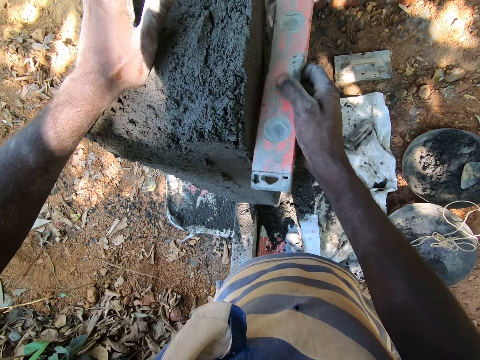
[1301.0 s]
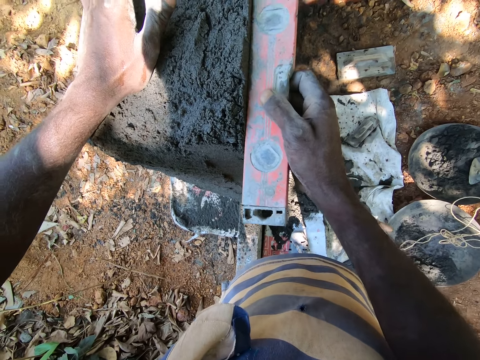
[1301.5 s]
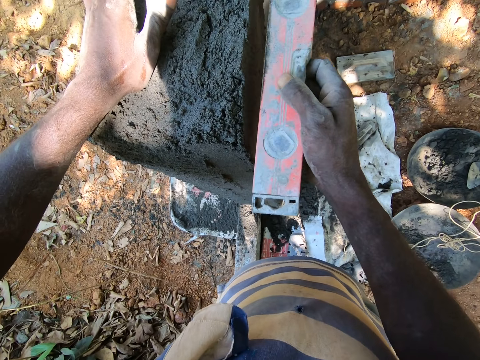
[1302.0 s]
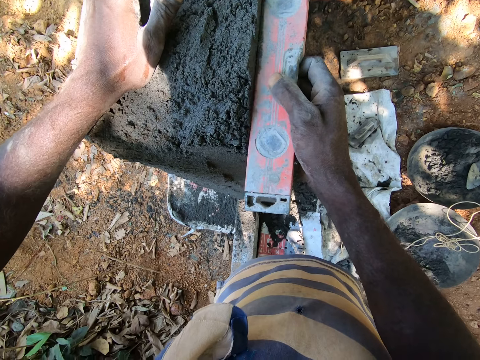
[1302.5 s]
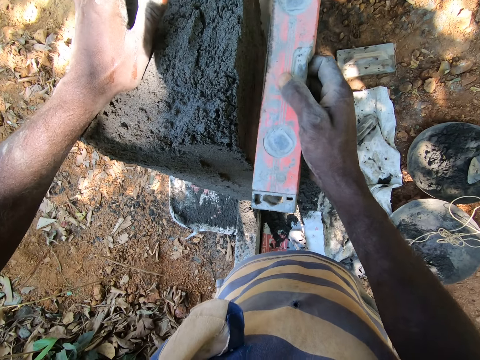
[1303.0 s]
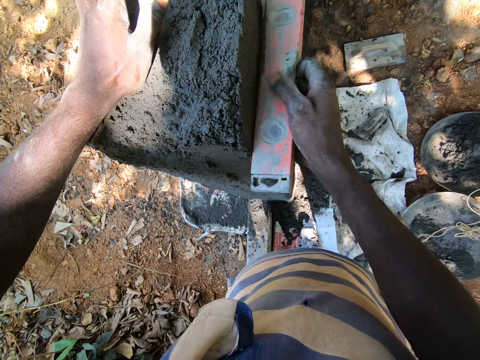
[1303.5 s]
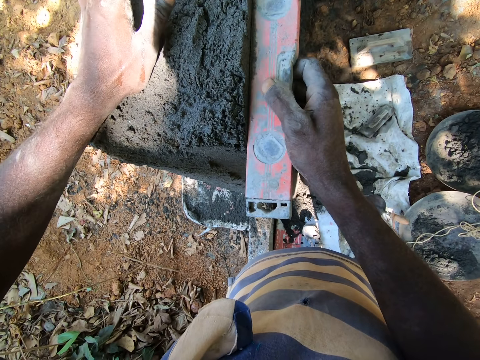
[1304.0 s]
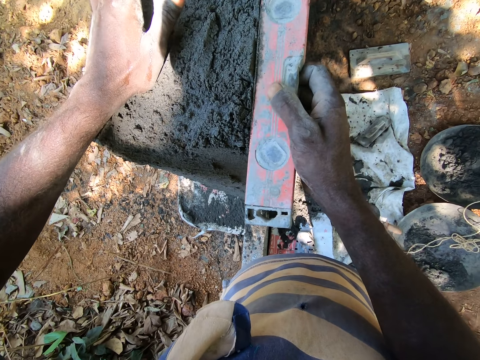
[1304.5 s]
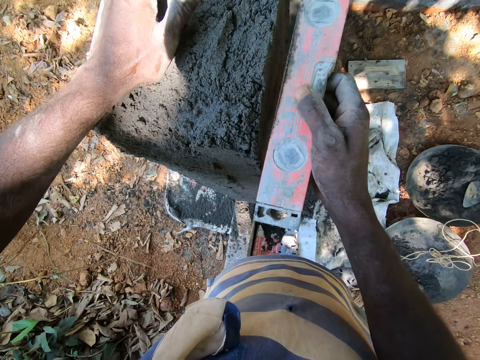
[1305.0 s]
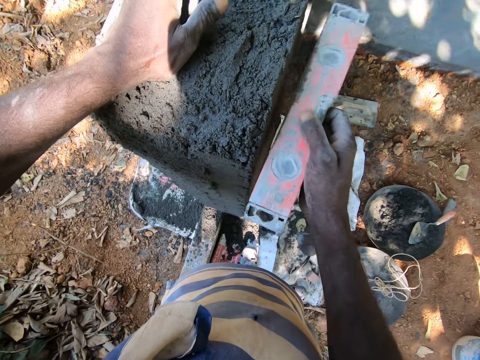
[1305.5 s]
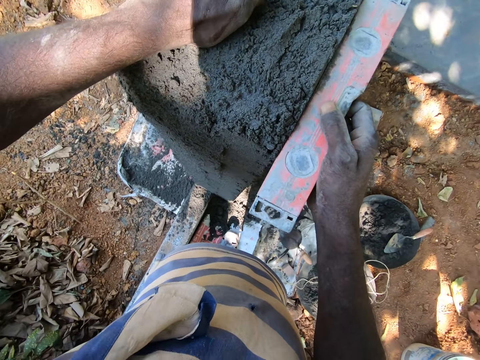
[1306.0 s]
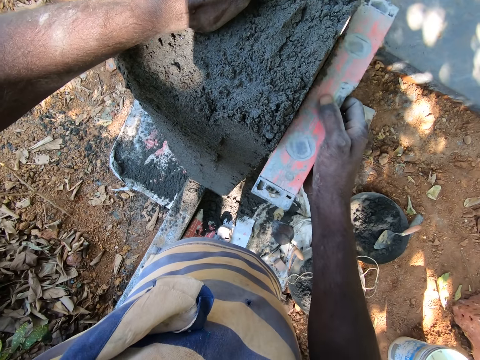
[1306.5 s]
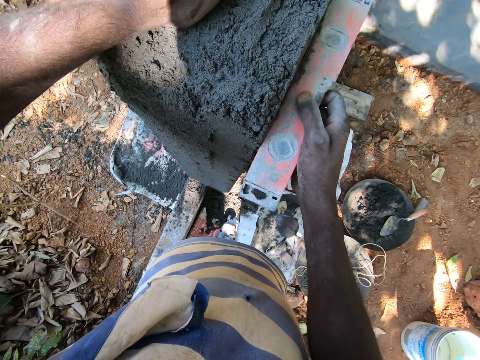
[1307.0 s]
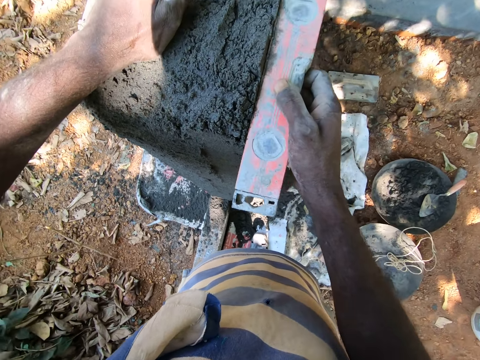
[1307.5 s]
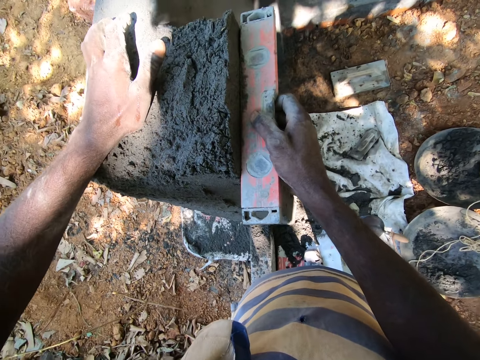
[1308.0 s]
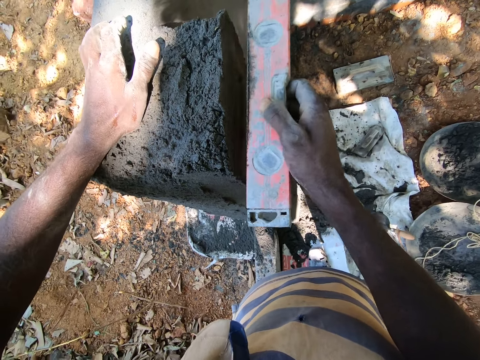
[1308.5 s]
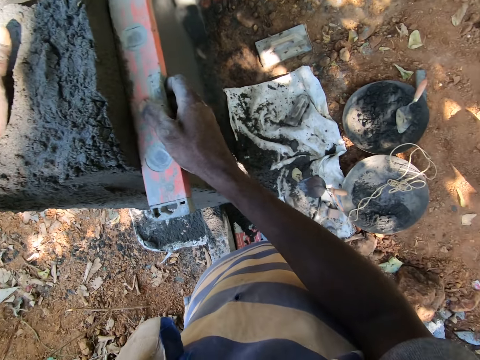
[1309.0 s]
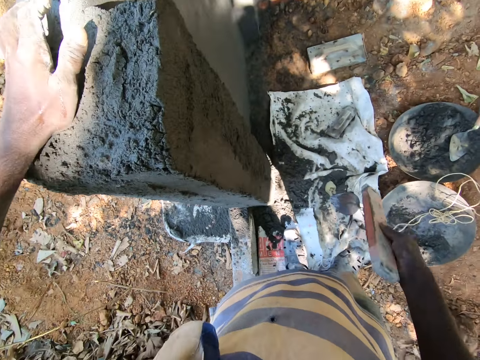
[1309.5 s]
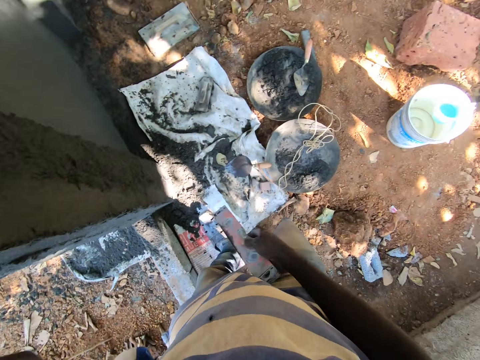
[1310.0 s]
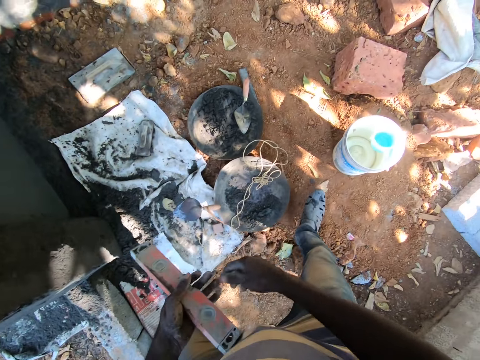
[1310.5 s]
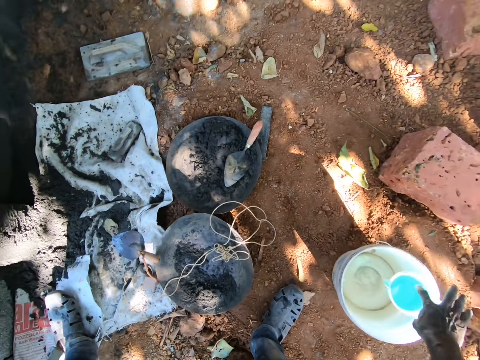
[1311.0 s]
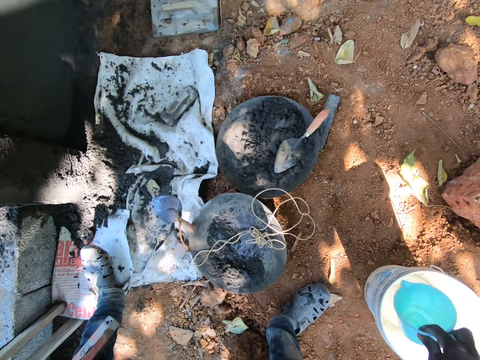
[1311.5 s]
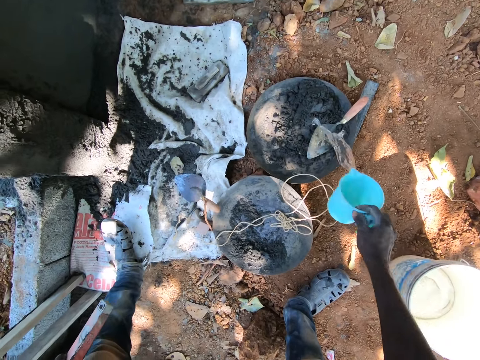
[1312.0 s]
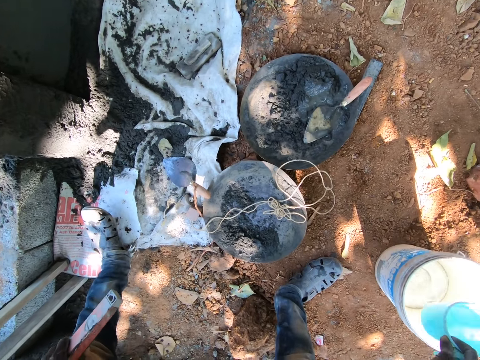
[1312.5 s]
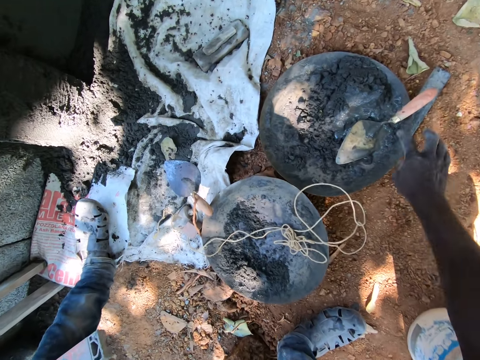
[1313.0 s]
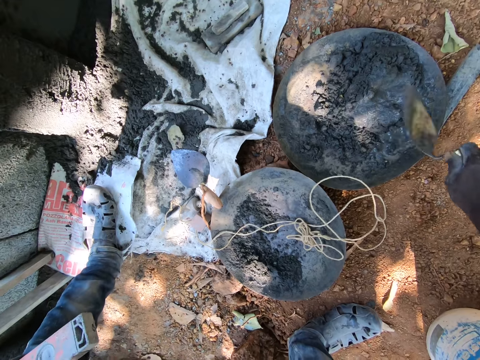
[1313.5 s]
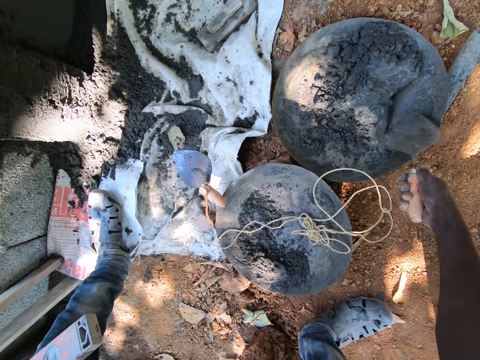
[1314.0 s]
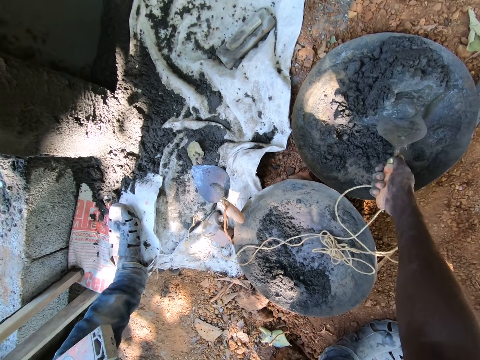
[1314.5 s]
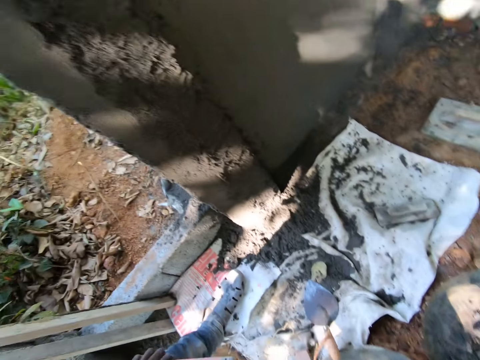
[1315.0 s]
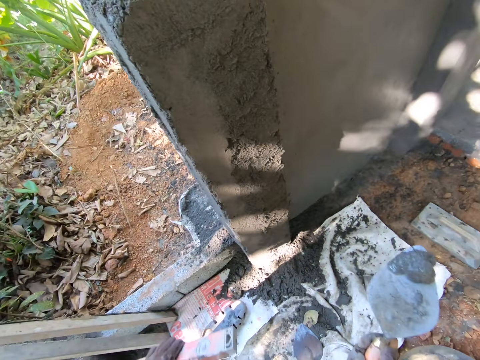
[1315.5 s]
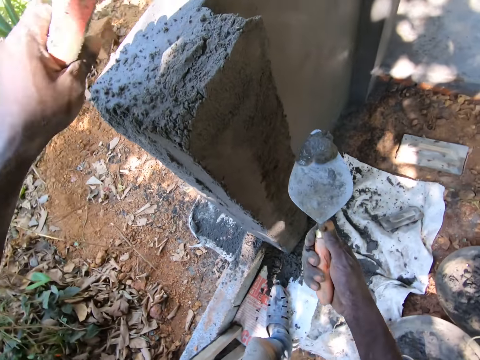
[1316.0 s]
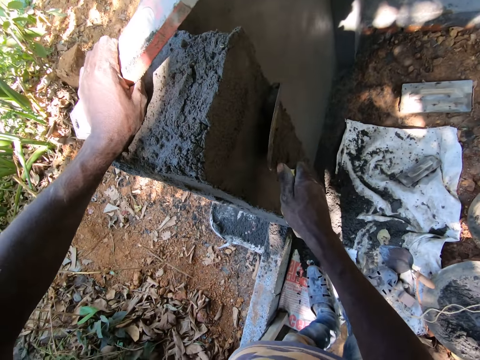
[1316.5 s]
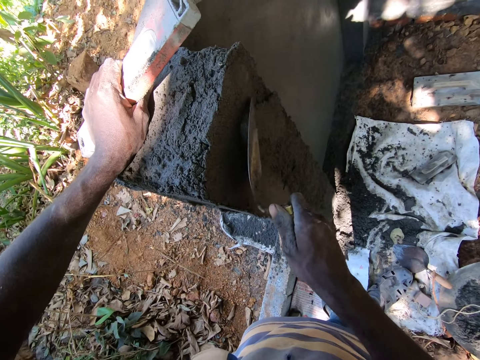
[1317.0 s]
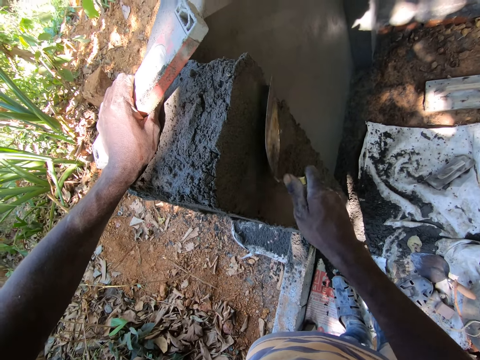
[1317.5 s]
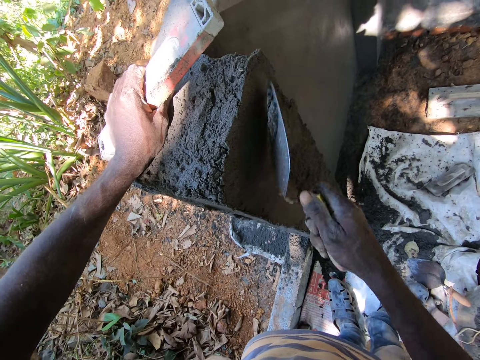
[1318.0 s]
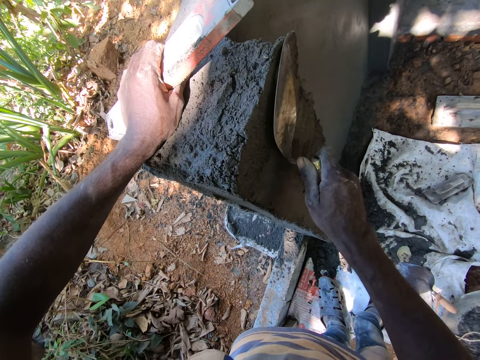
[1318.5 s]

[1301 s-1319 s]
The camera wearer stops aligning the wall. He passes the spirit level to his left hand with his right hand. He picks a cup from a bucket with his right hand. He stretches his hand towards the bucket. He pours water from the cup into the pan of mortar or cement on the ground with his right hand. He drops the cup inside the bucket with his right hand. He picks the trowel from the pan with his right hand. He takes mortar from the pan with the trowel in his right hand. He places his left hand on top of the wall. He puts his right hand on the wall. He plasters the wall with mortar in the trowel in his right hand. He aligns the cement on the wall.

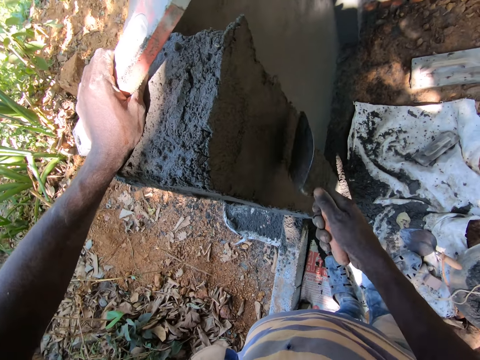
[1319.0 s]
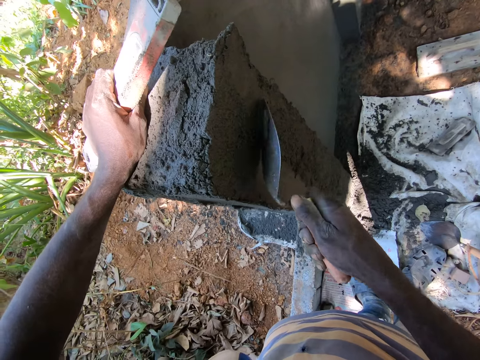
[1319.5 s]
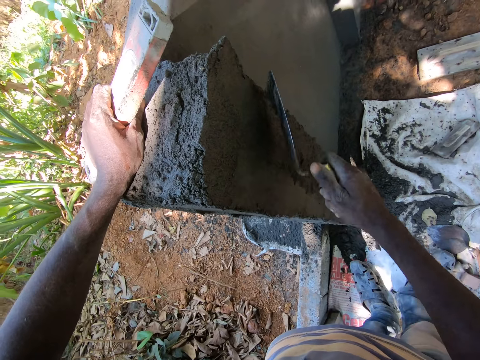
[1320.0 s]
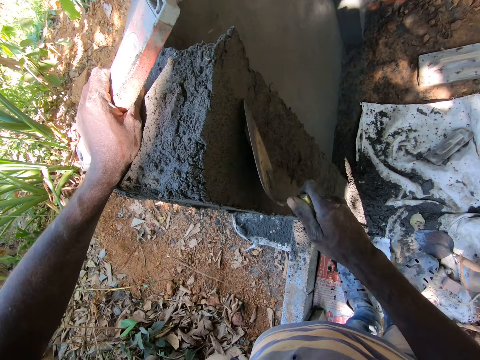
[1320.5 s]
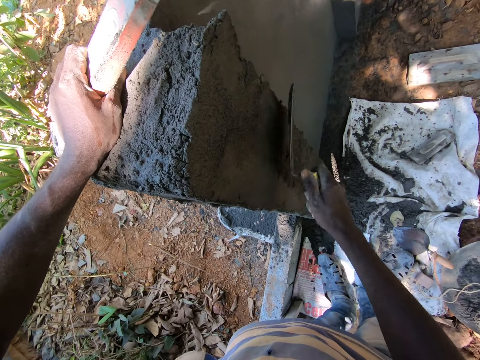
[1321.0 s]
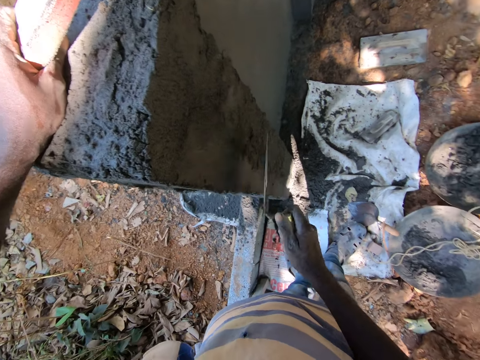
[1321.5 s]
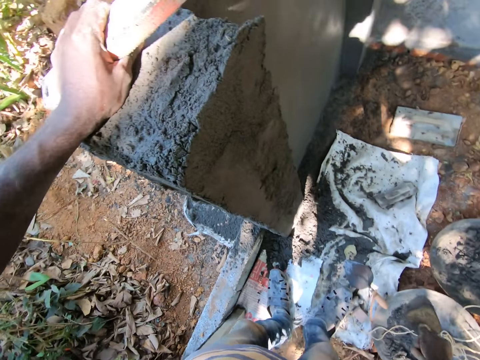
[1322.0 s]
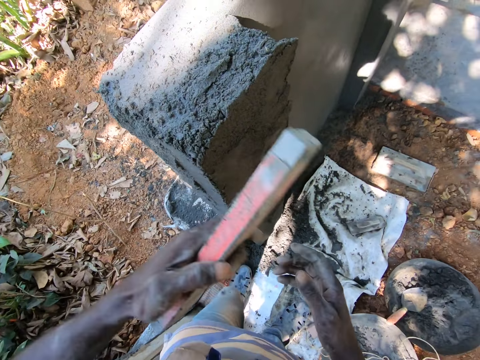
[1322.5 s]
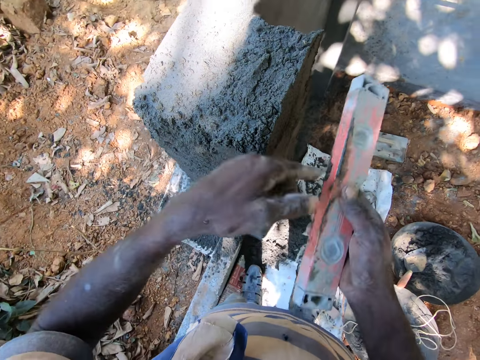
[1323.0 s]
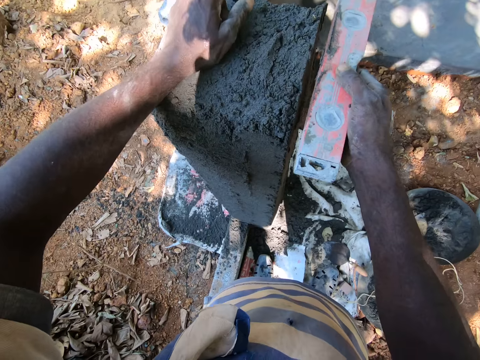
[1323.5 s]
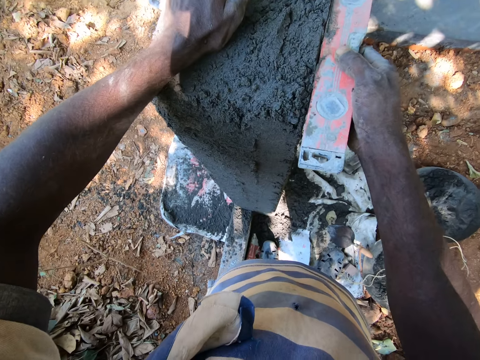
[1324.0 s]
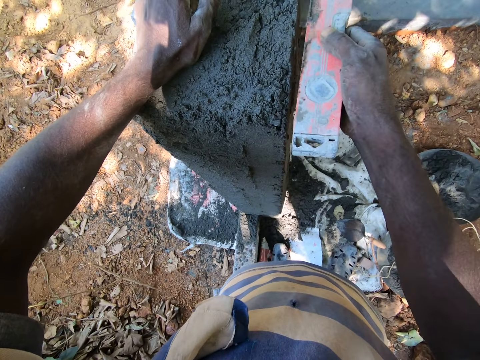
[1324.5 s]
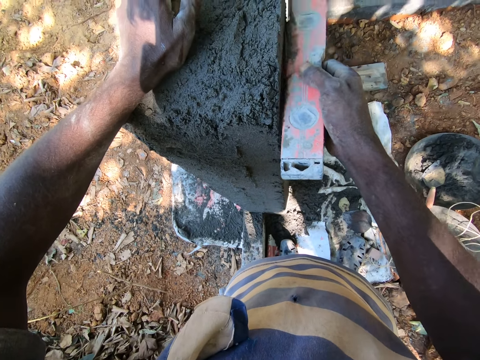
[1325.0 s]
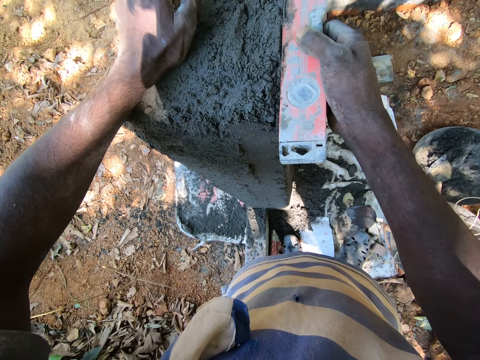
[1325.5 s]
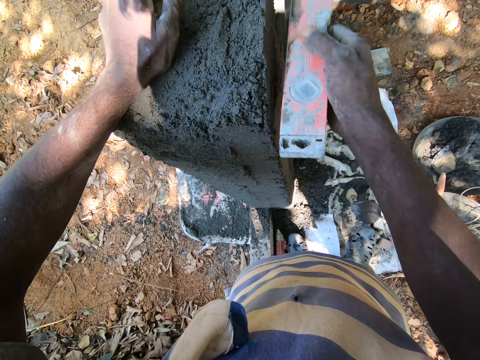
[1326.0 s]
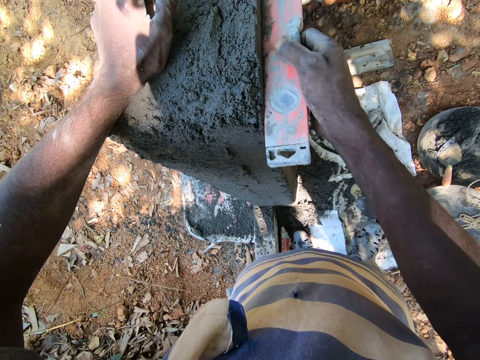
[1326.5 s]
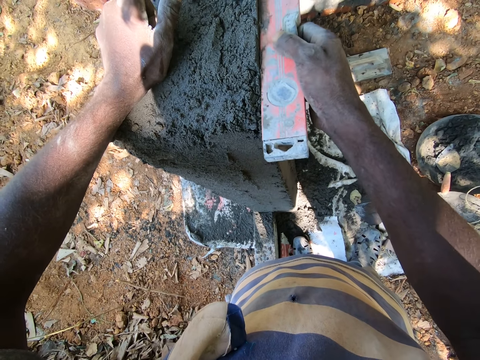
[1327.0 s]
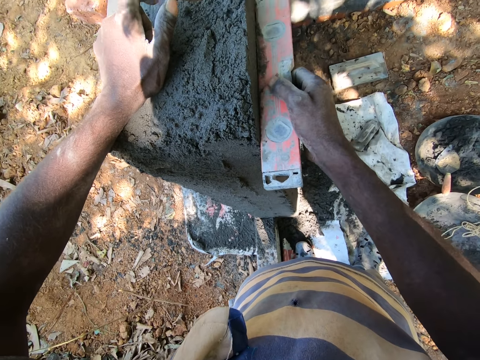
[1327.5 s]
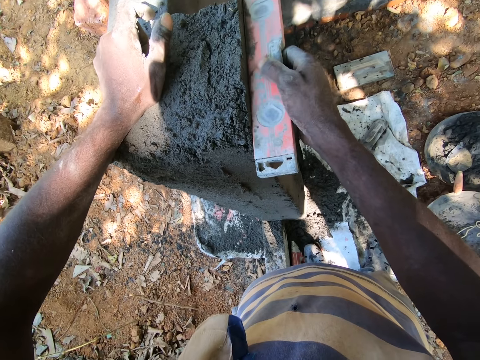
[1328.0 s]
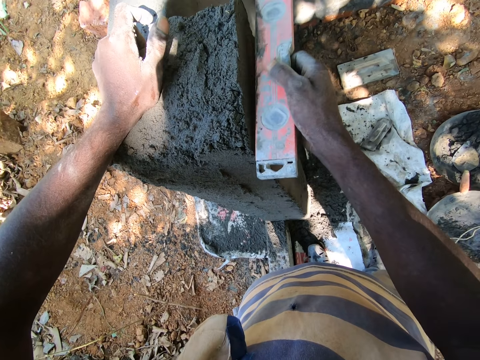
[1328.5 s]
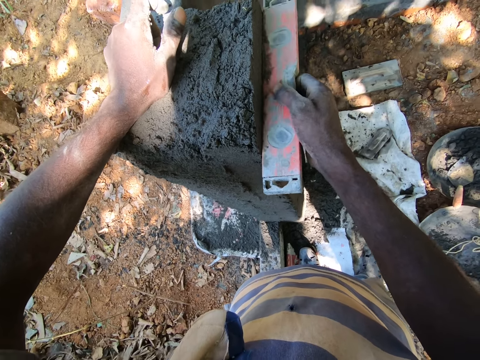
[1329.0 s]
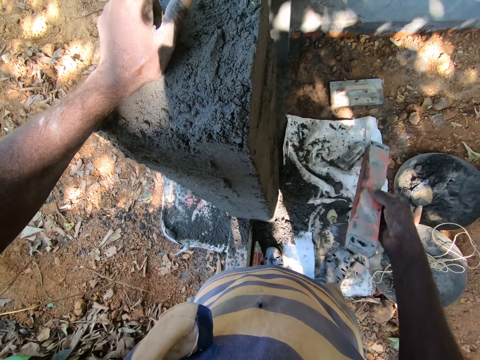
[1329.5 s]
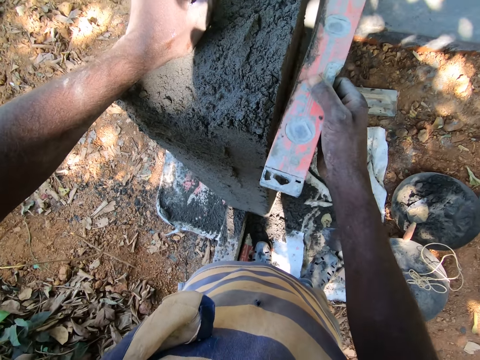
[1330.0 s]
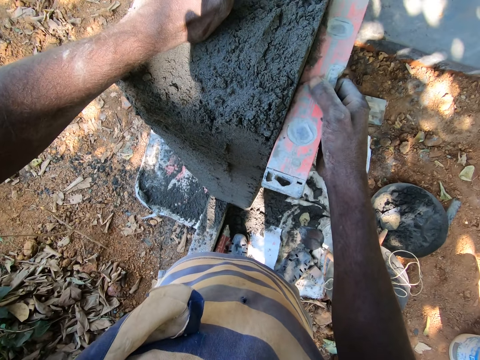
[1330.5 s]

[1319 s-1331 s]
The camera wearer drops the trowel in the pan on the ground with his right hand. He removes his left hand from the wall. He passes the spirit level to his right hand with his left hand. He smoothens the wall with the spirit level in his right hand. He aligns the metal on the wall. He places his left hand on top of the wall.
